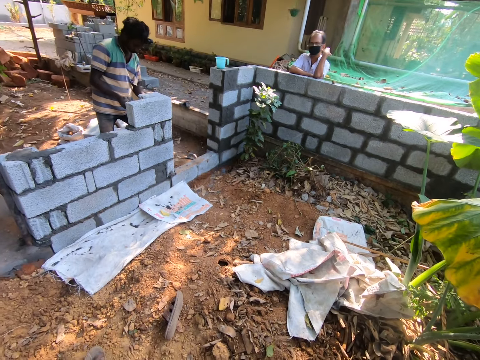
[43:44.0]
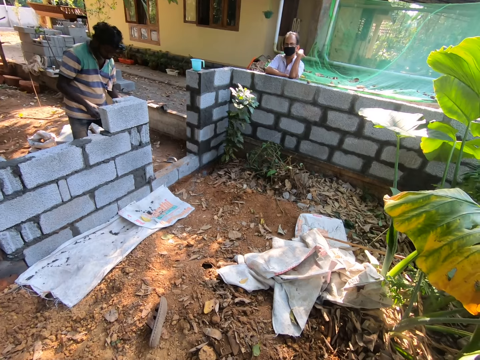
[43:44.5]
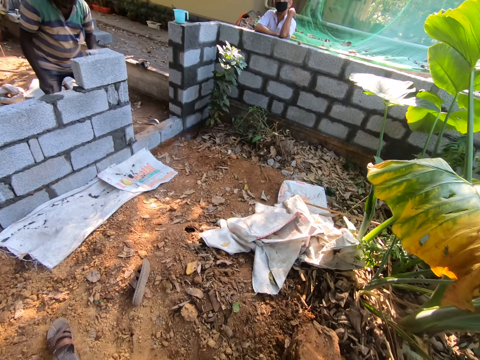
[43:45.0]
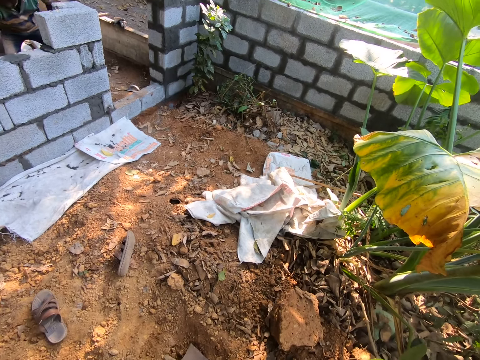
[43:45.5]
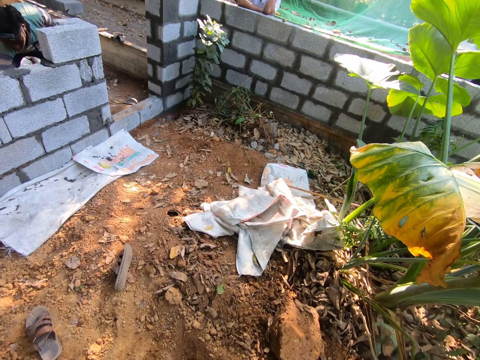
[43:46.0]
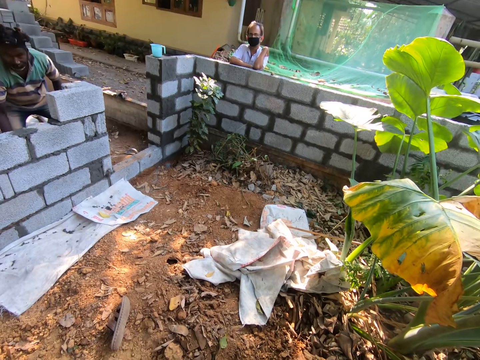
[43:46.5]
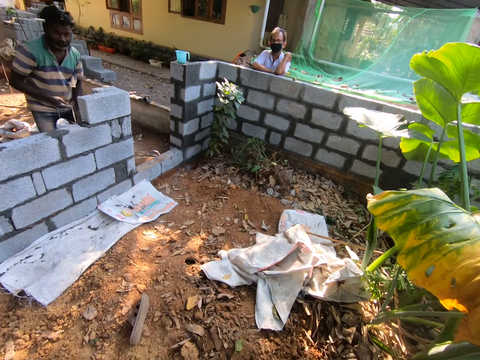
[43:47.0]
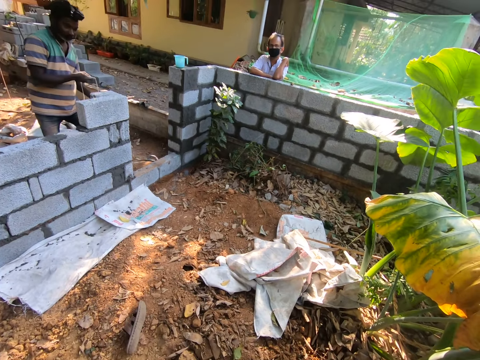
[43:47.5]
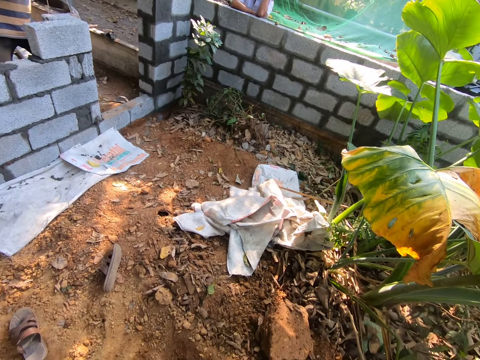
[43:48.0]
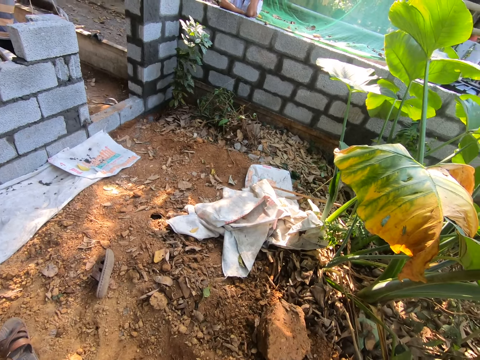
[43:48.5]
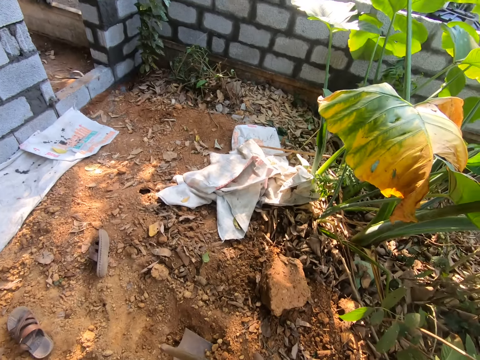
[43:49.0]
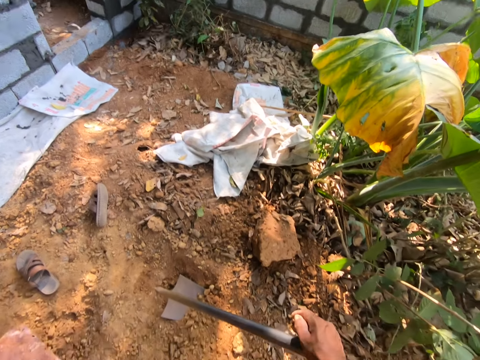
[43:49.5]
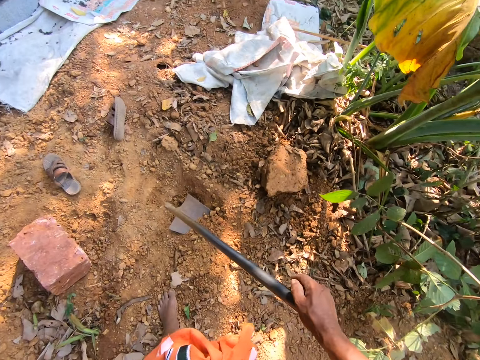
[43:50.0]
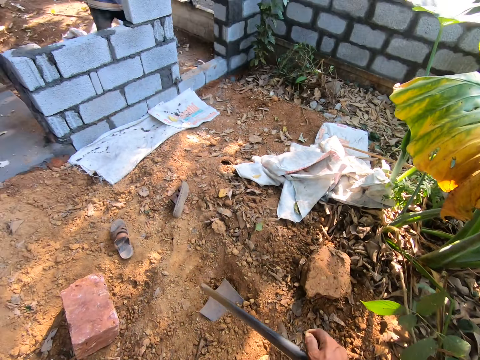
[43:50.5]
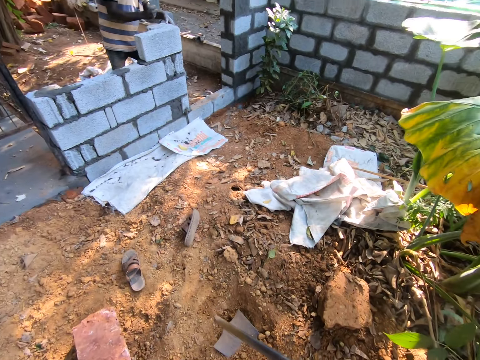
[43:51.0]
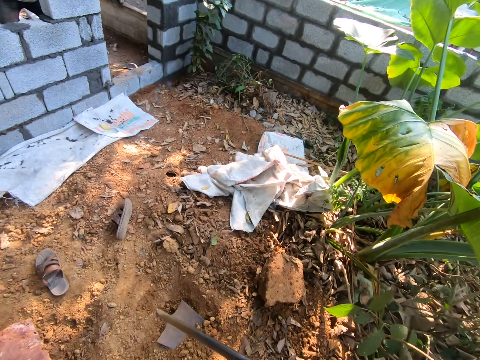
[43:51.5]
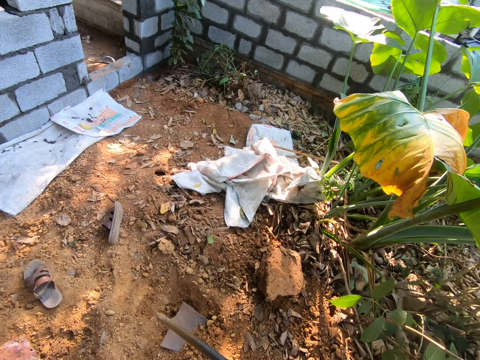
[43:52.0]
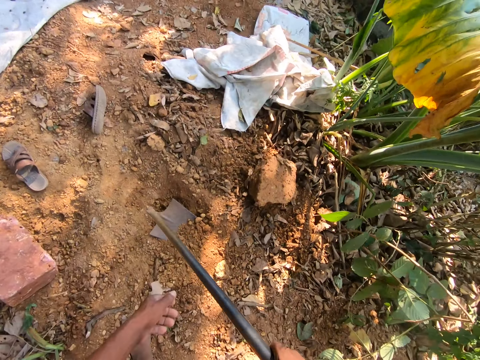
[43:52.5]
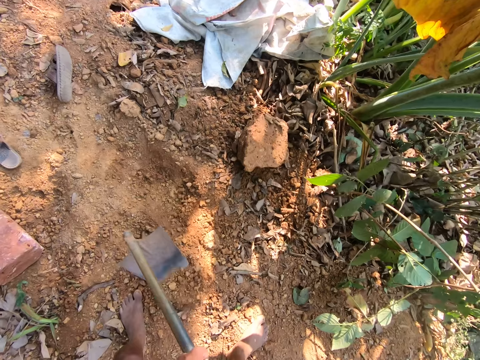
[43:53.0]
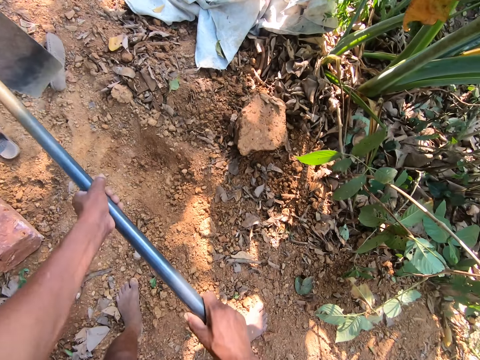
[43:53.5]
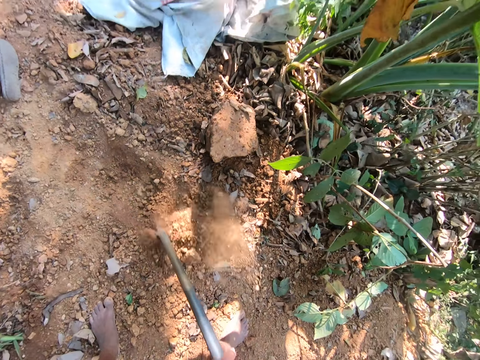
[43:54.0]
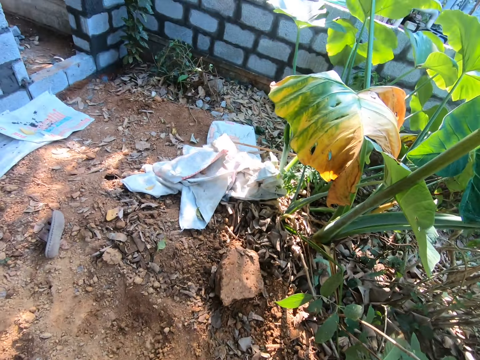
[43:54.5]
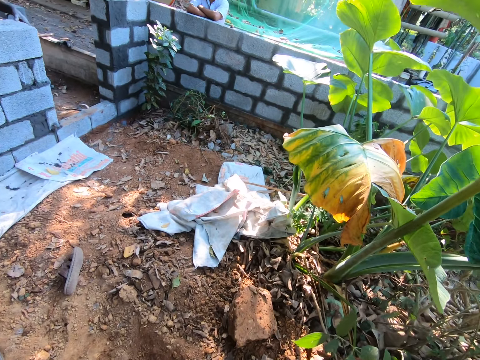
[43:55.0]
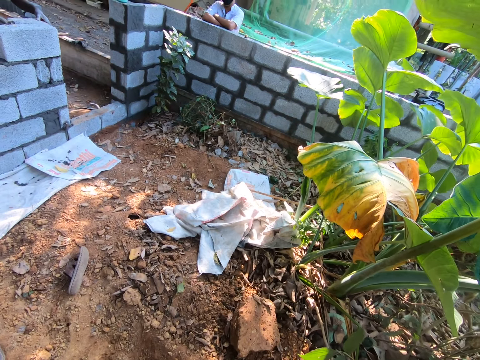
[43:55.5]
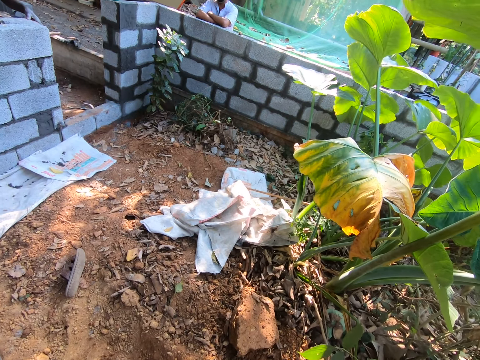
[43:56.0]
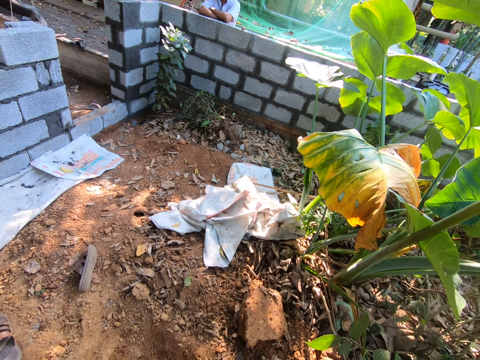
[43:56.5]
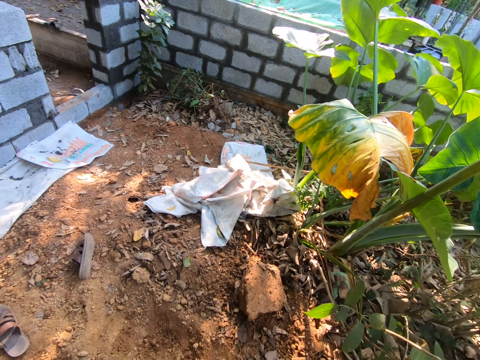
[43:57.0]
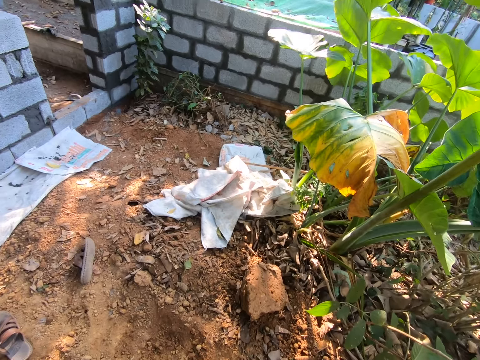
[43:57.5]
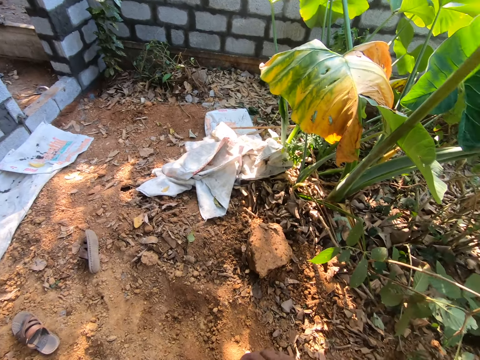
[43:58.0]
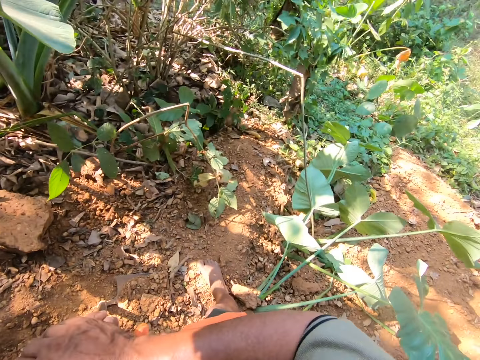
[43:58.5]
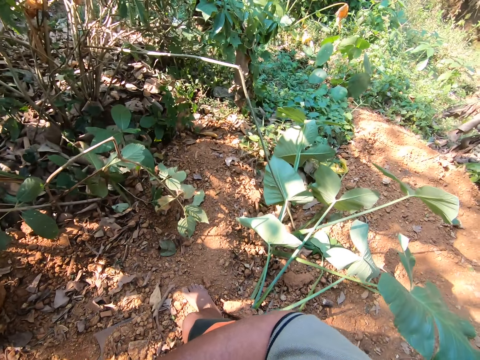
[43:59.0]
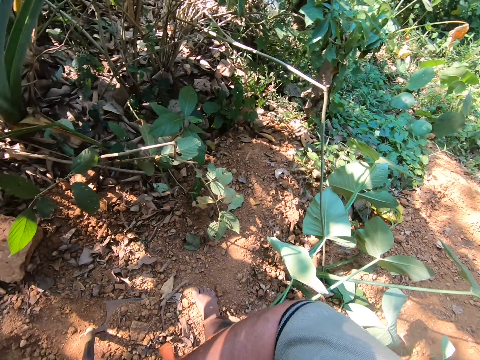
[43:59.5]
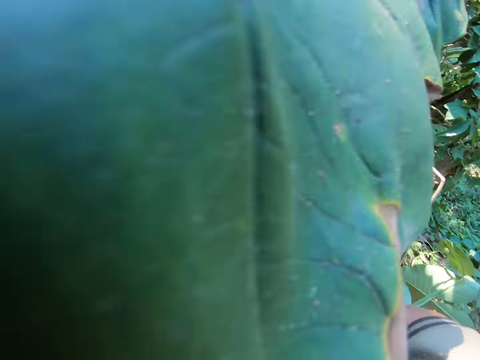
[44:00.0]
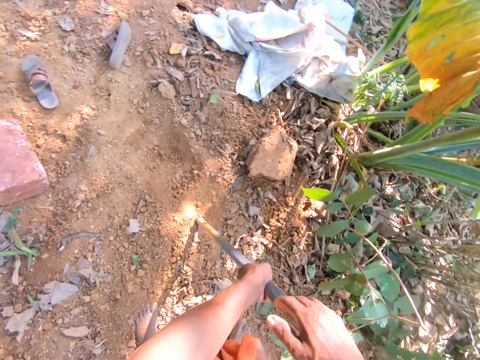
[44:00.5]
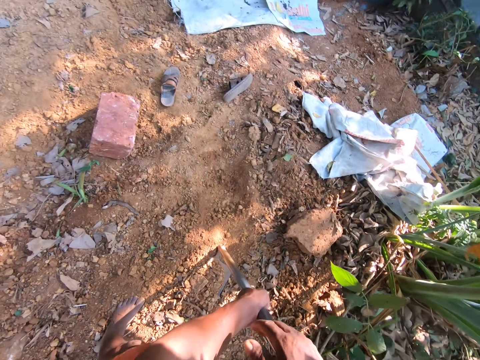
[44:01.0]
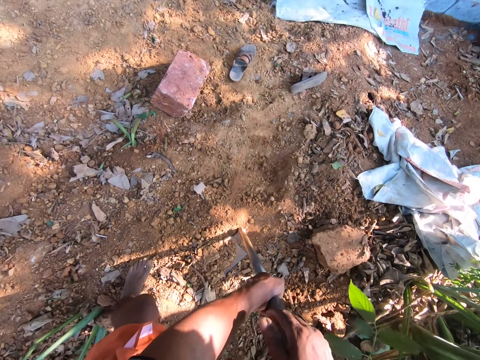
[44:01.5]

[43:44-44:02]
The man picks up the rope with his right hand. The camera wearer looks around. He holds the digging hoe with his hands. He ploughs the ground with the digging hoe in his hands. He holds the digging hoe with his hands.

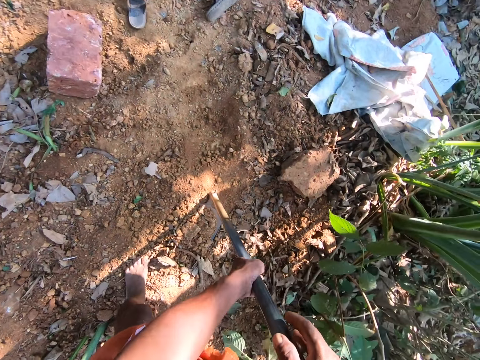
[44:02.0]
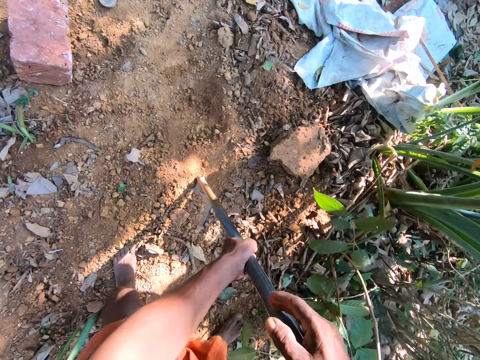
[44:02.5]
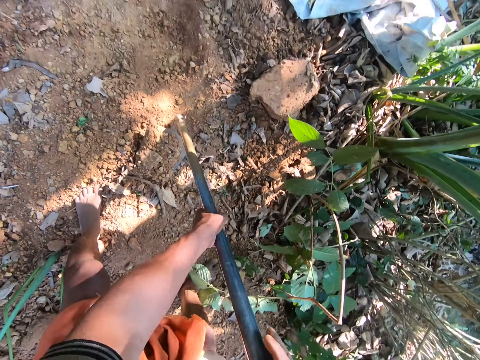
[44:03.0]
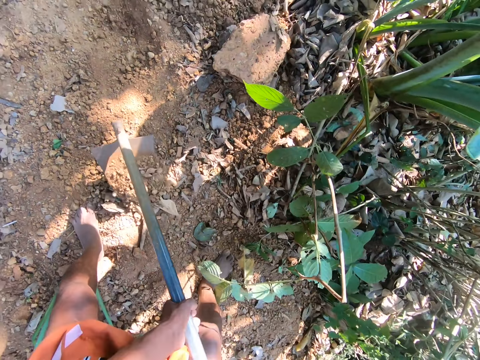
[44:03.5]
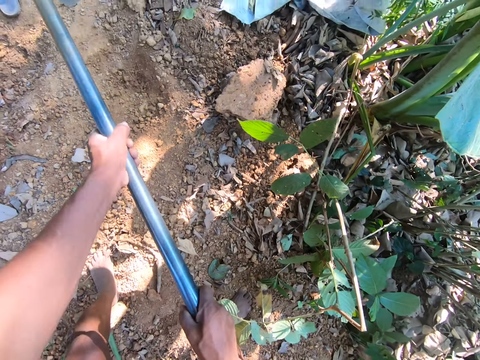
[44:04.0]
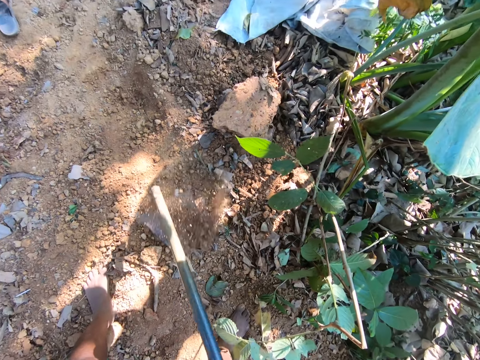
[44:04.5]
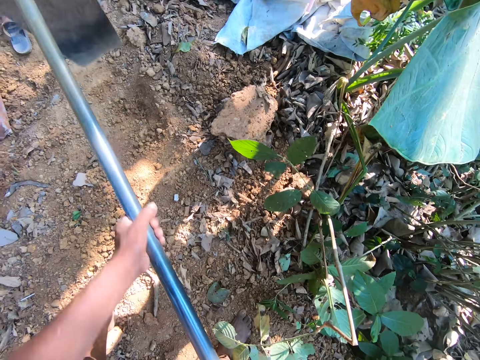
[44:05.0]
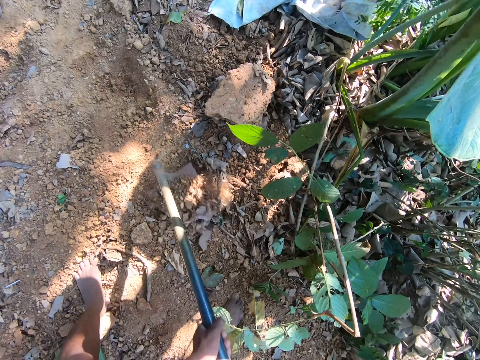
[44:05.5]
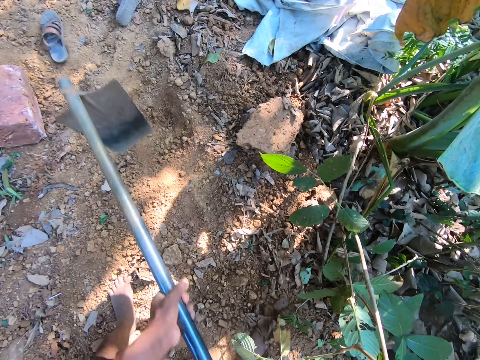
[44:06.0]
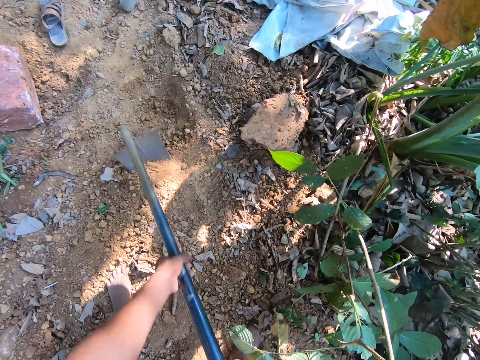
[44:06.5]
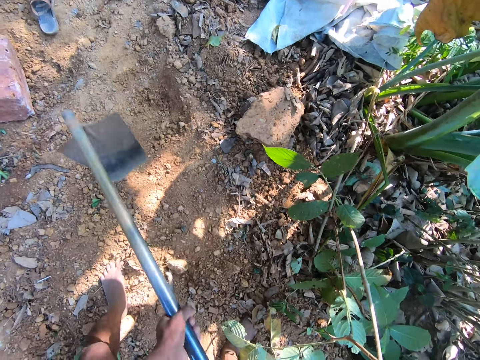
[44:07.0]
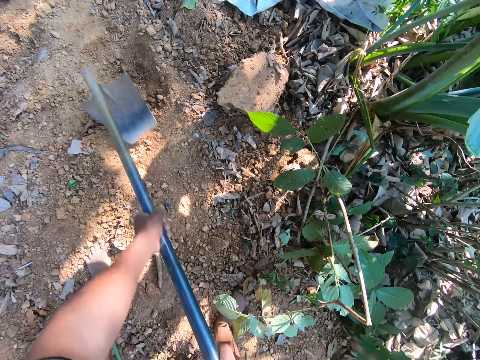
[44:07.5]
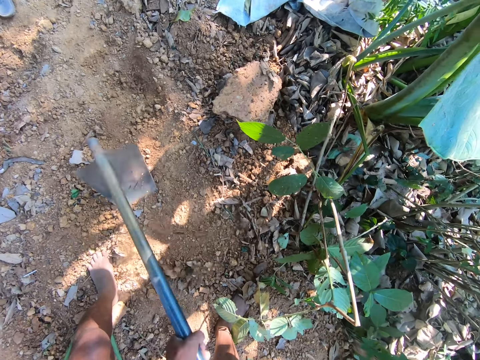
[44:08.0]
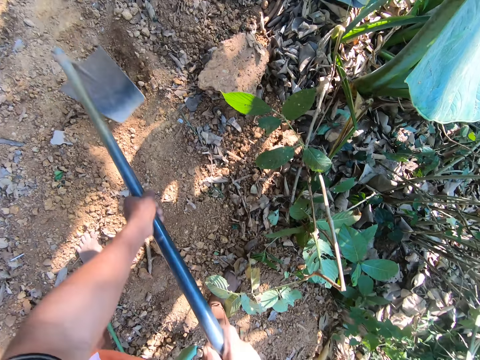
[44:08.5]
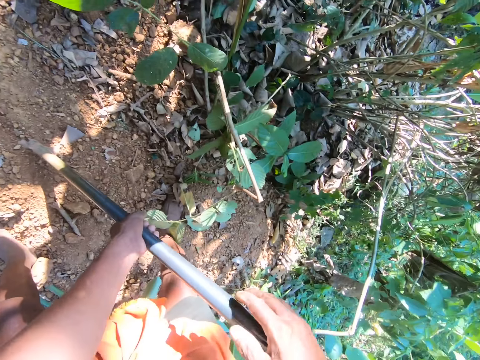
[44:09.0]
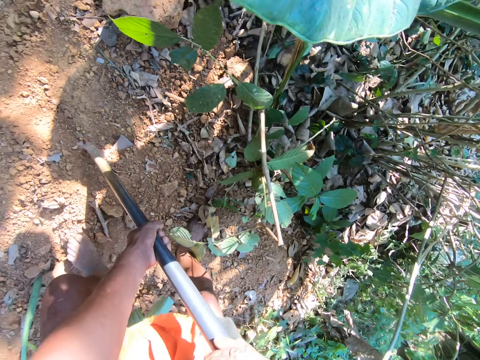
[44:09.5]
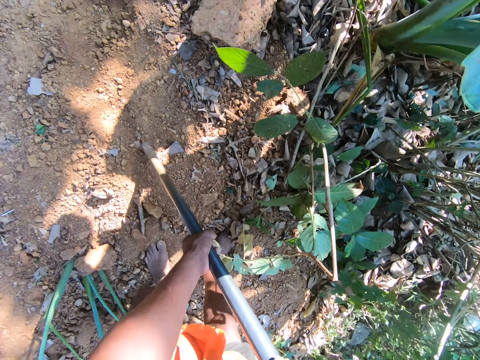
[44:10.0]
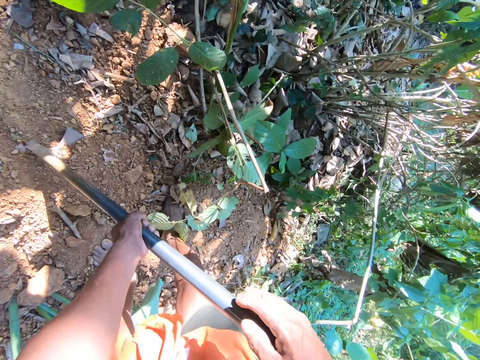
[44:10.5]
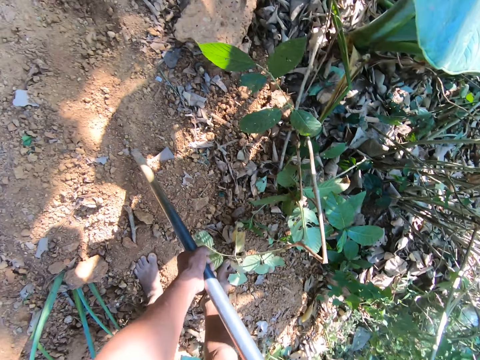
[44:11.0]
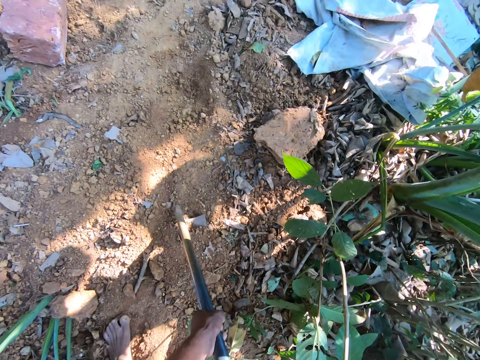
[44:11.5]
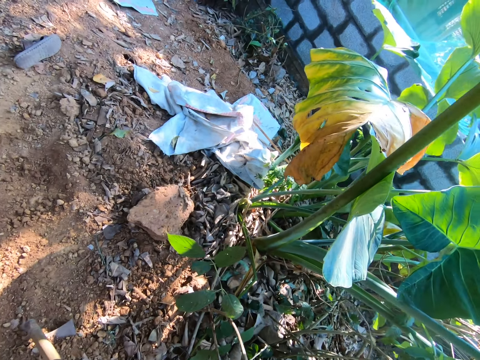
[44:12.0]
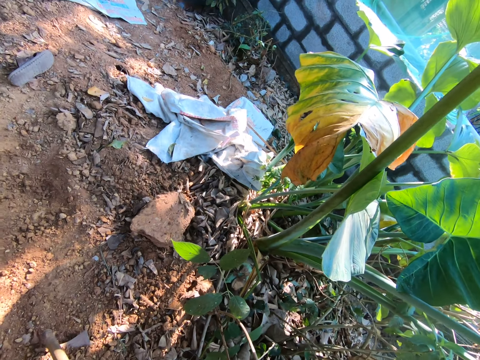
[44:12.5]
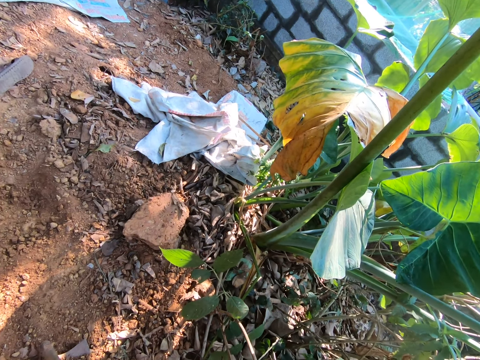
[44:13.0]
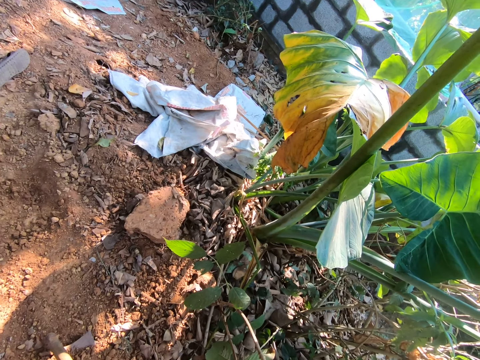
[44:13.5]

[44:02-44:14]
The camera wearer ploughs the ground with the digging hoe in his hands.
